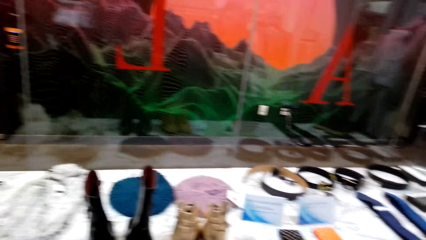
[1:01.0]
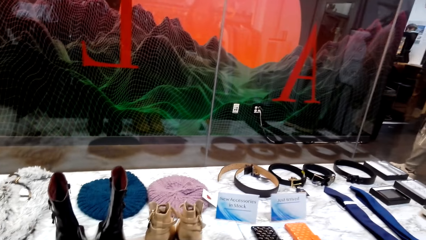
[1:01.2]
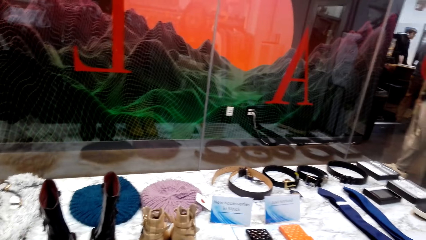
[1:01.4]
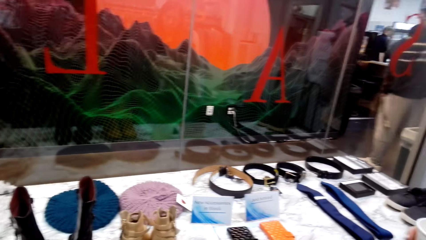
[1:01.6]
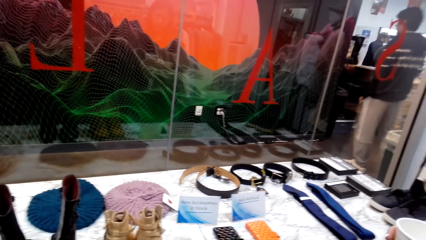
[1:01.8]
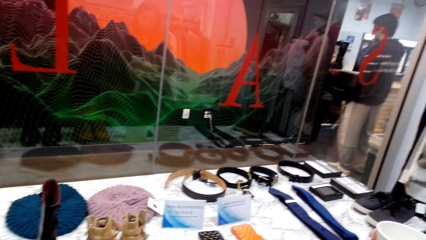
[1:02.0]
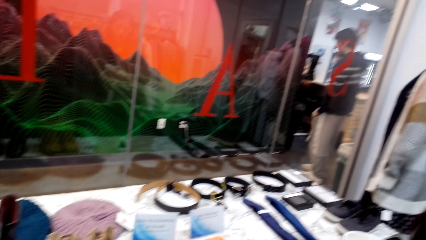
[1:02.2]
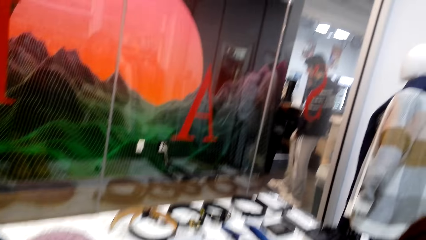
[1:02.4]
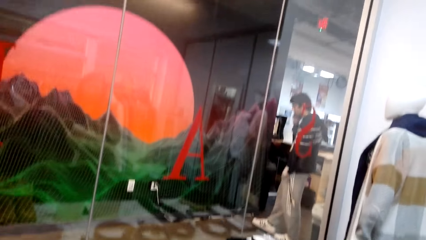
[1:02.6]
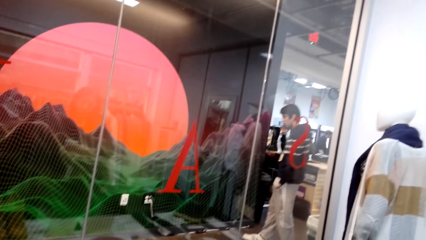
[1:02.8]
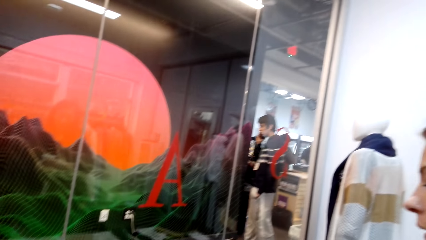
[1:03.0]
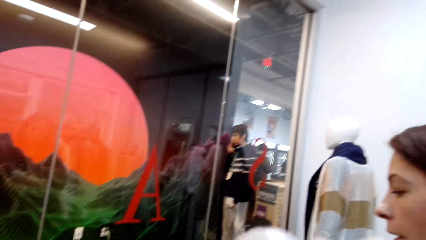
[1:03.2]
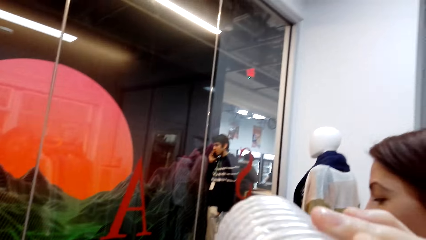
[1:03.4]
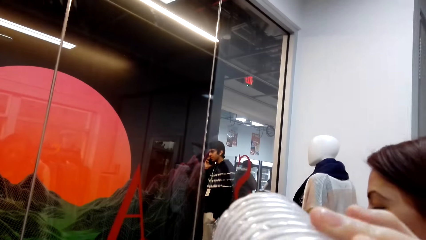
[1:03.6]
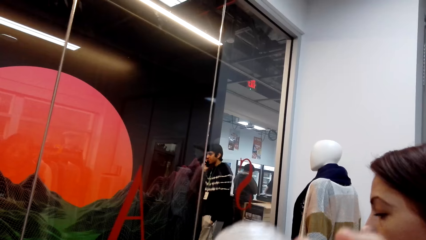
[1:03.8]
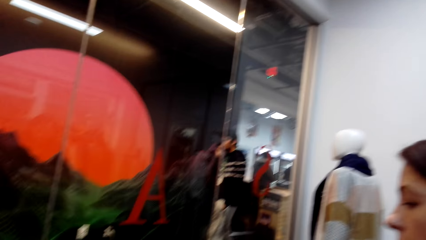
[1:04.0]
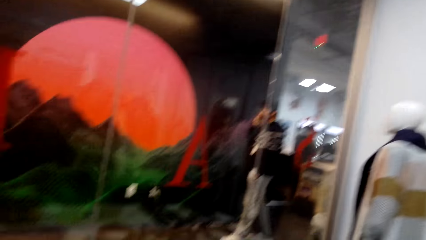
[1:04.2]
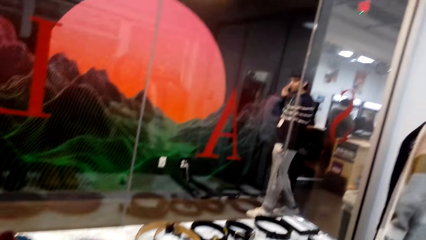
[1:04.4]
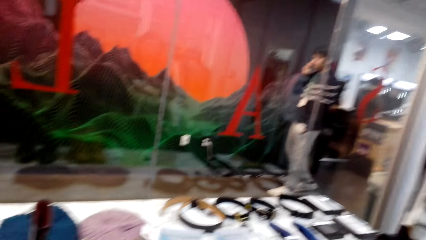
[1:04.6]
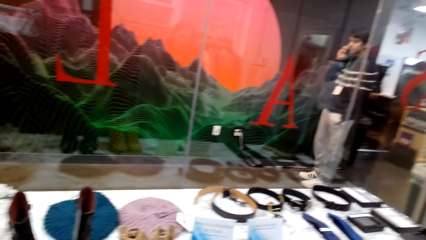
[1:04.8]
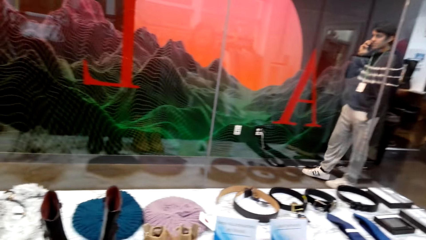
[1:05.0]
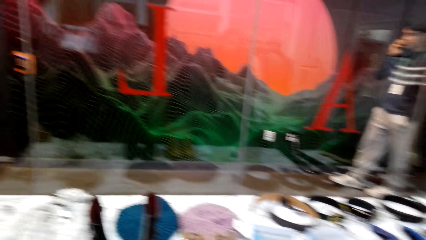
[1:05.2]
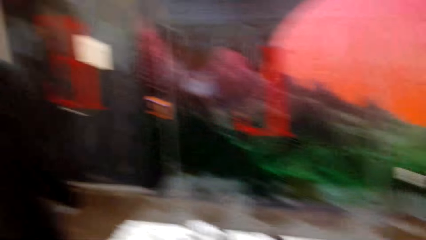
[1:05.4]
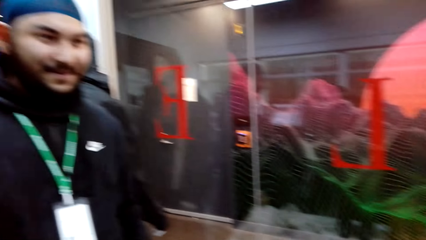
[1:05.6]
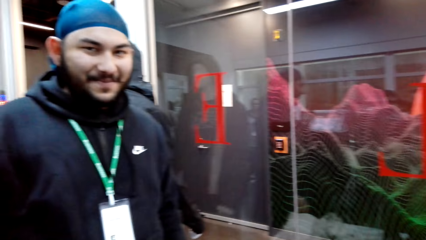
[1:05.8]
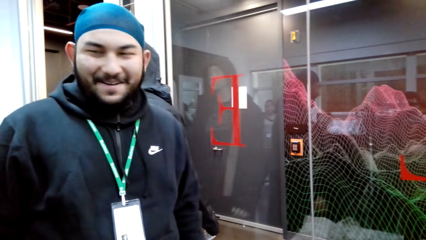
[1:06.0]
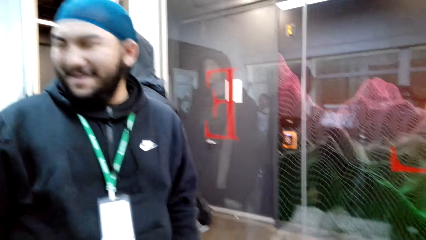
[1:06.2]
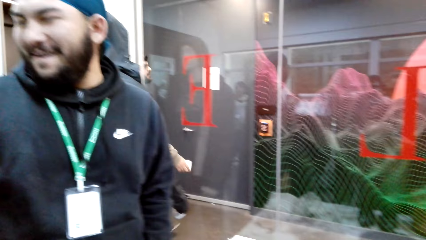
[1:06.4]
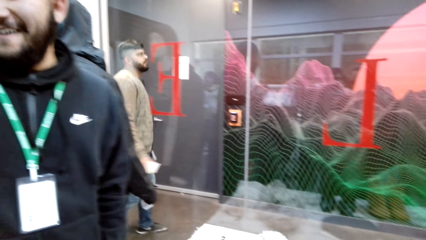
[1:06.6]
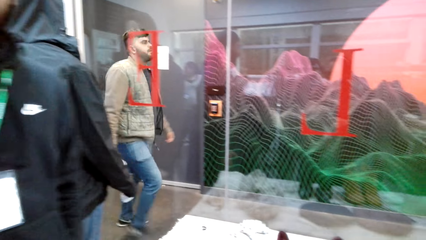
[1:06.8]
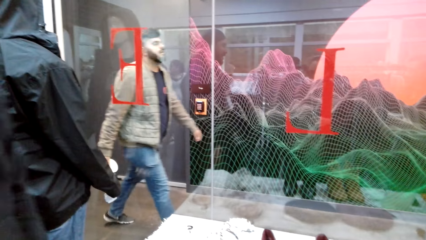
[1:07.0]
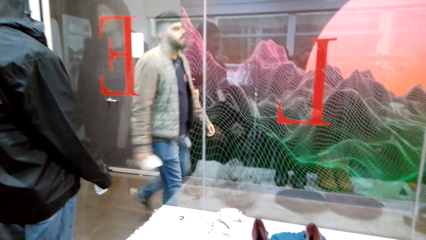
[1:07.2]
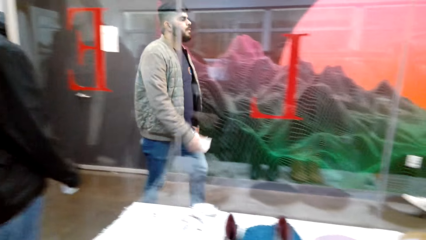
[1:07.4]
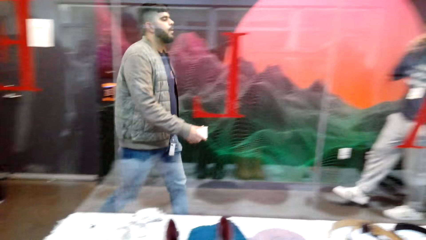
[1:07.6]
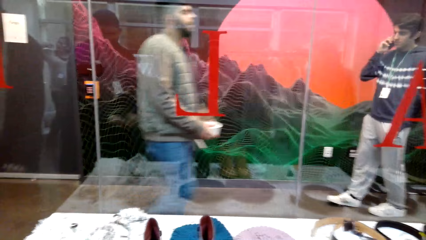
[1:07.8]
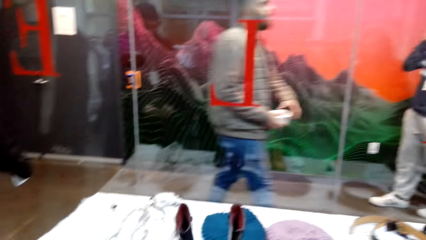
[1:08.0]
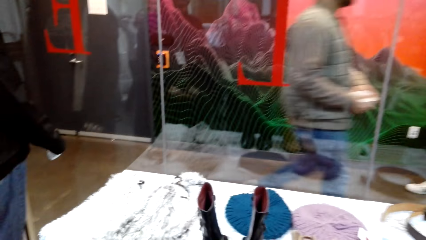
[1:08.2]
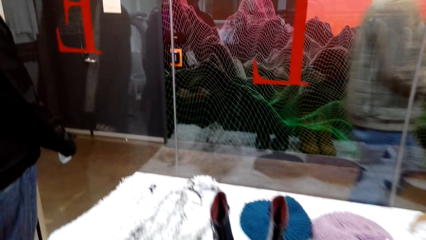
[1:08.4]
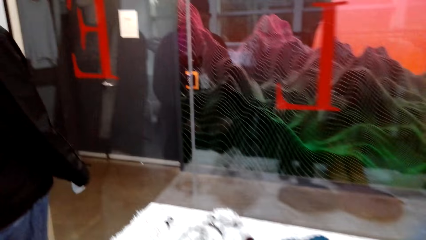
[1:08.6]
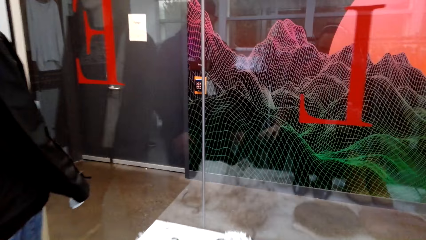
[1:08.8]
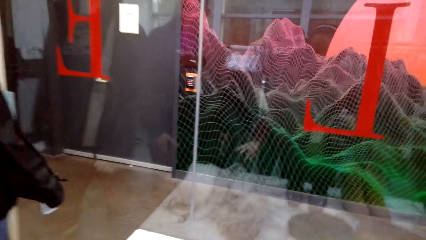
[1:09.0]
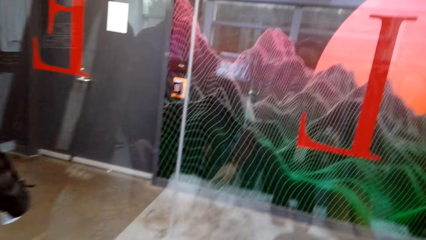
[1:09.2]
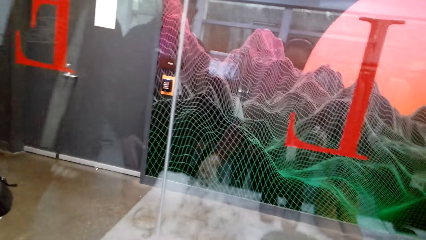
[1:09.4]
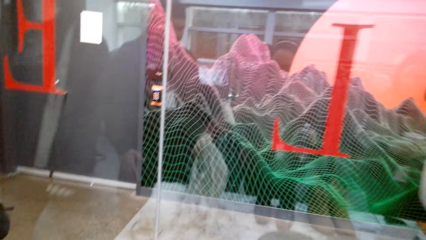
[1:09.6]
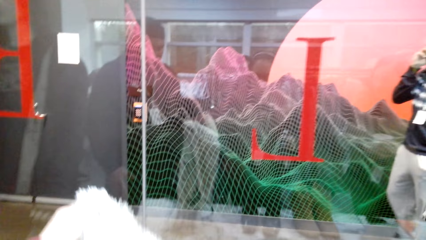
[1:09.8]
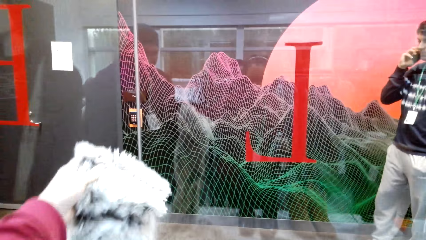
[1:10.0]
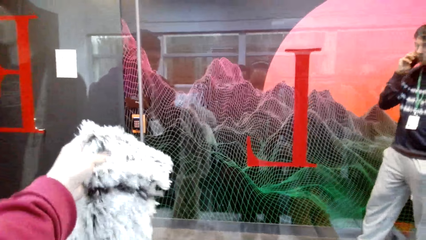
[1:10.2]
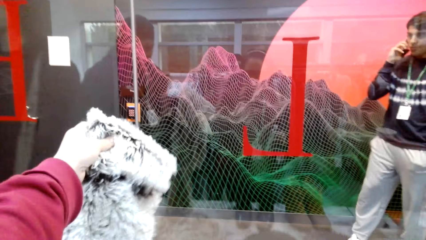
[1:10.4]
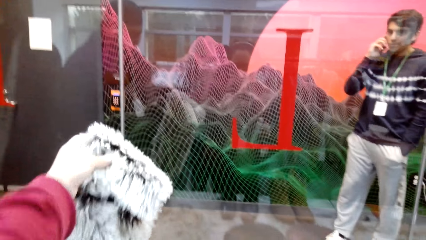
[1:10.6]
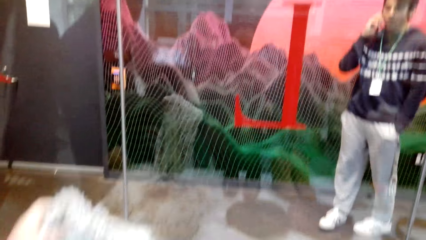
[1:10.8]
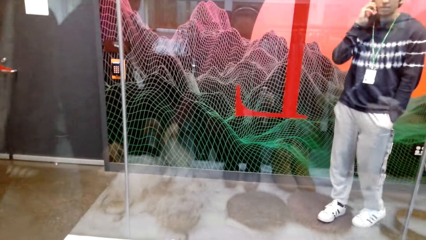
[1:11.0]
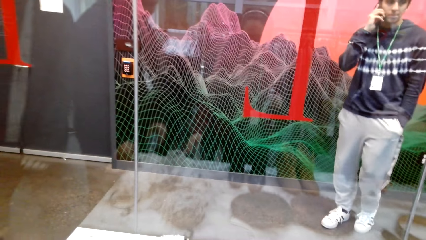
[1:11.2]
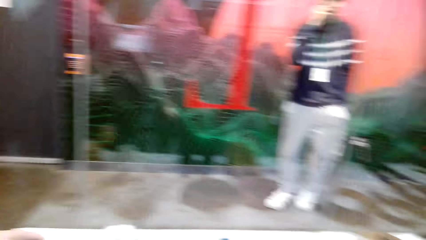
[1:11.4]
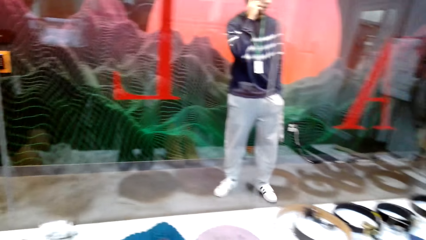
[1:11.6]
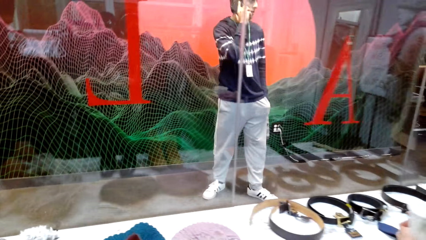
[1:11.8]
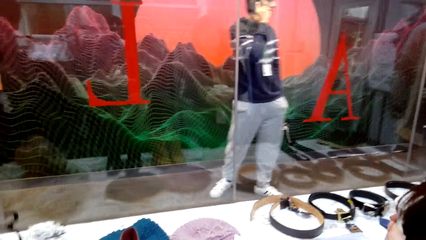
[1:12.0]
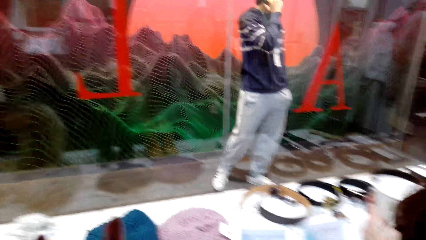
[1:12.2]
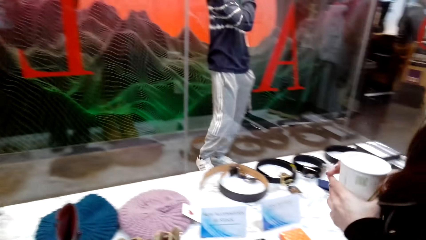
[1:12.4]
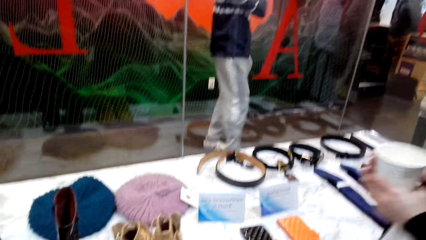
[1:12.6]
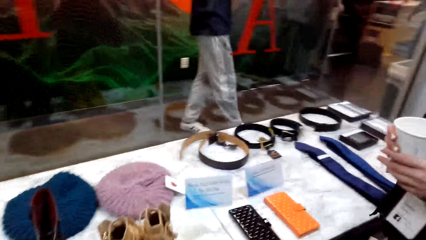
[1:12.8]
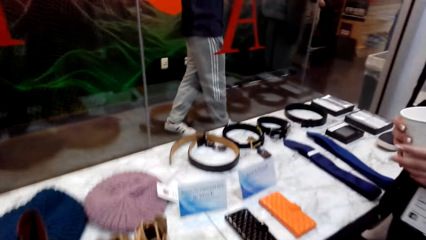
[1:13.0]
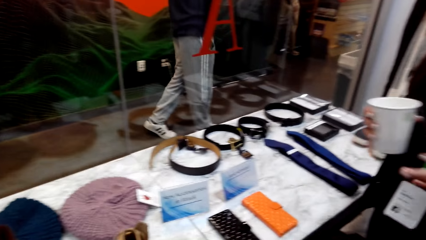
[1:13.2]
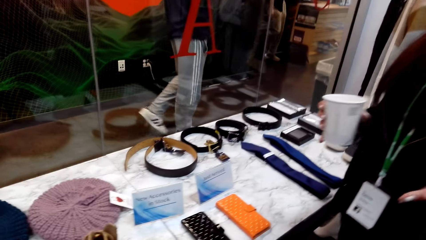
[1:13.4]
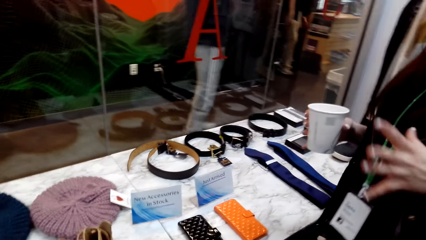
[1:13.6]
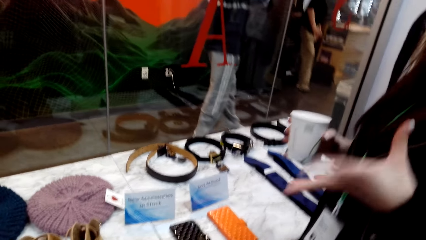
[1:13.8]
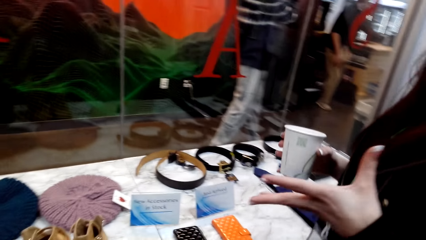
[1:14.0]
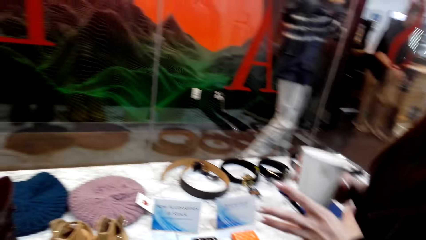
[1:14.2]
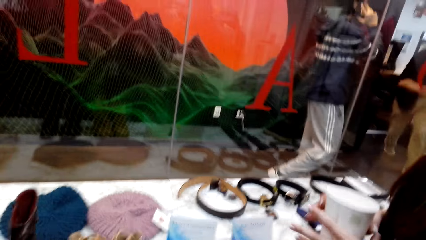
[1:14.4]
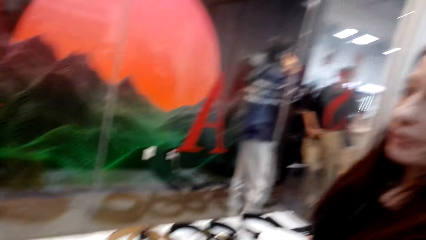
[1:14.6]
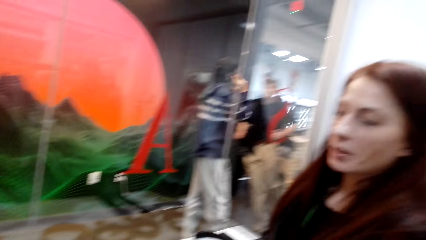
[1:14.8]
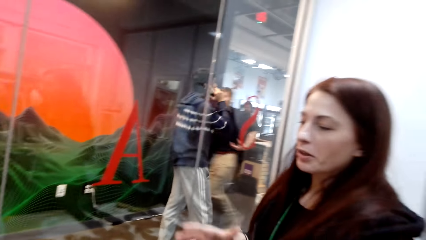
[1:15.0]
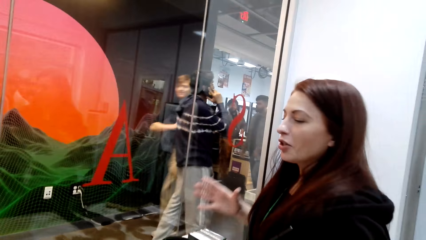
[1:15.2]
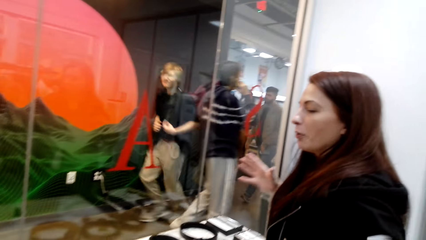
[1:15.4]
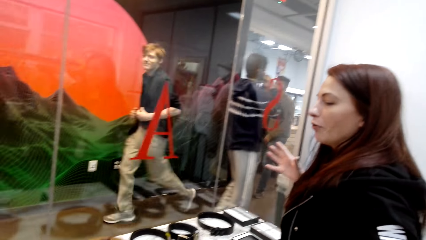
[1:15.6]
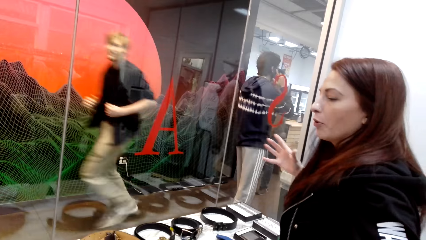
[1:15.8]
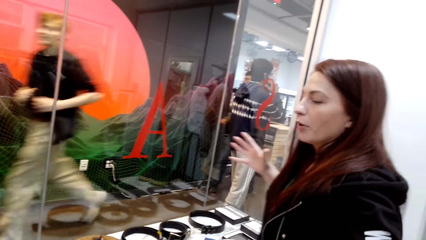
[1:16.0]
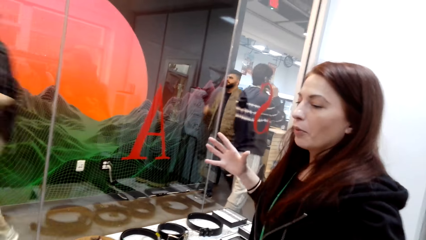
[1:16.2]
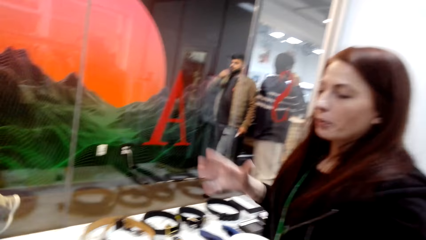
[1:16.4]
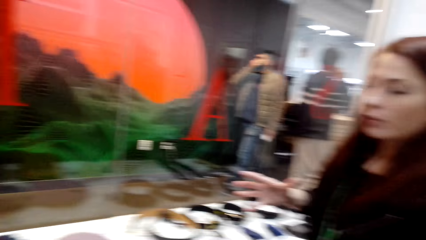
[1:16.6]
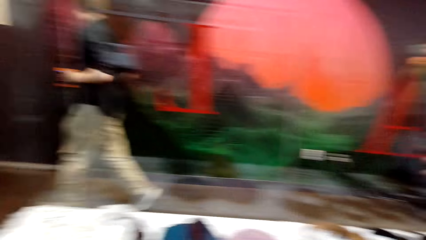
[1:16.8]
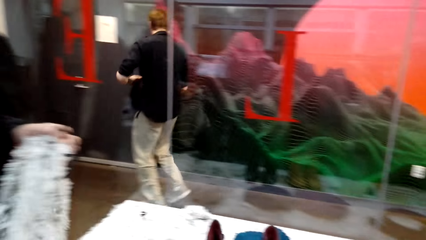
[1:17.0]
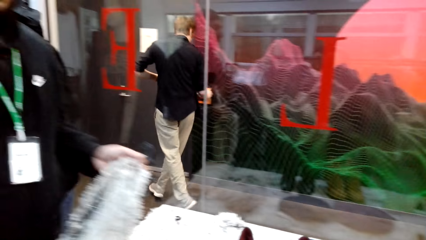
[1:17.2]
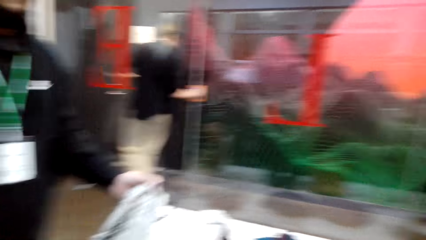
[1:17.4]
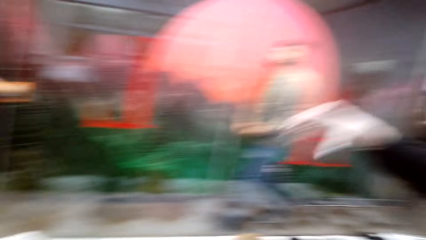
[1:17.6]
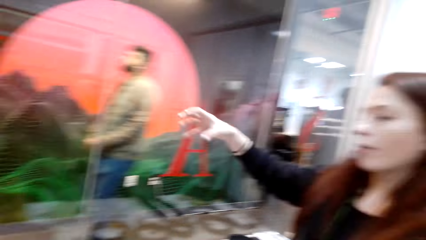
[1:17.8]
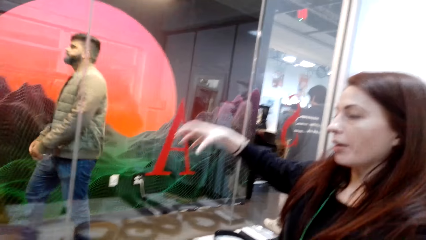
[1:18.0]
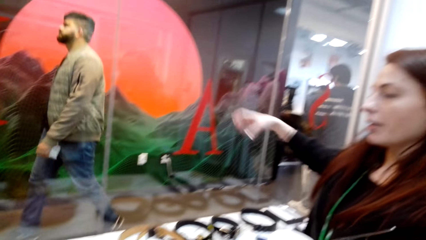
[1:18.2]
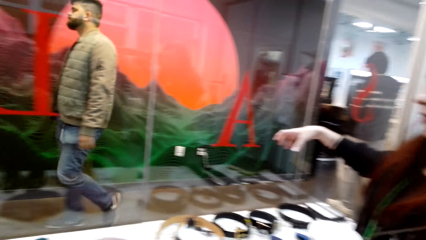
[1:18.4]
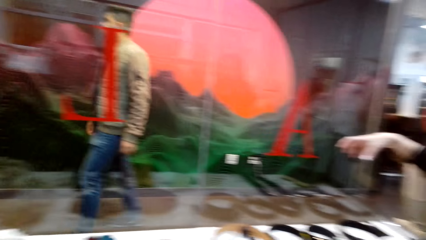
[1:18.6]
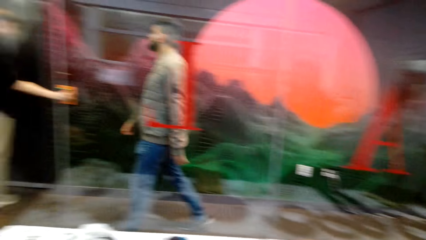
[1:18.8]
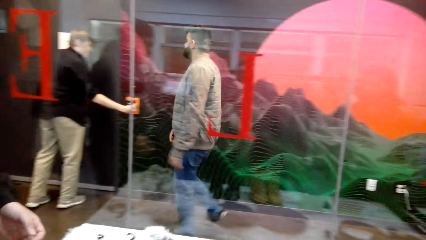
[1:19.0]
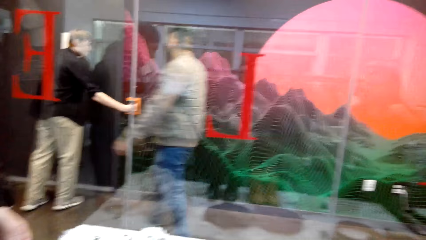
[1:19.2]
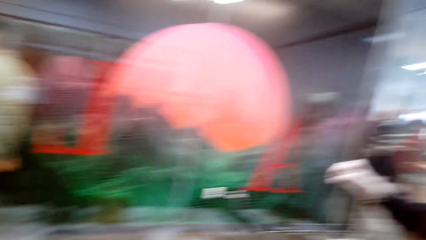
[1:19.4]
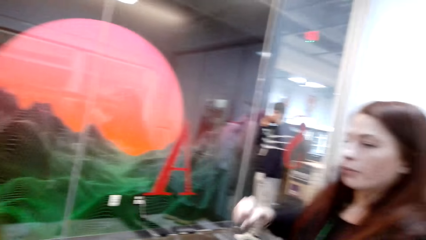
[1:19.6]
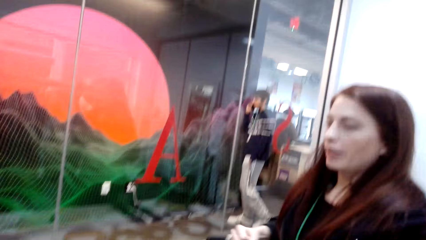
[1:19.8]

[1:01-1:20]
The camera wearer drinks water. They laugh. They hold the fur scarf. They move the cloth. A woman talks to another woman. A man moves the hand. The camera wearer looks around.
